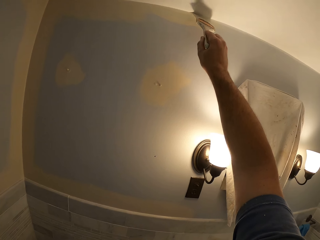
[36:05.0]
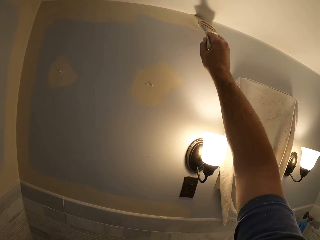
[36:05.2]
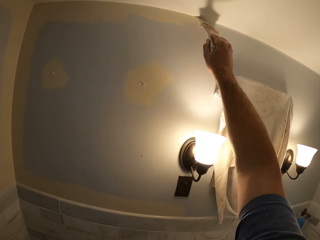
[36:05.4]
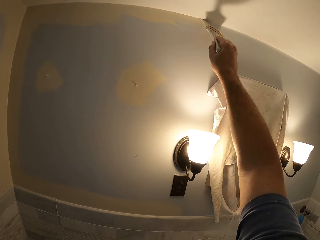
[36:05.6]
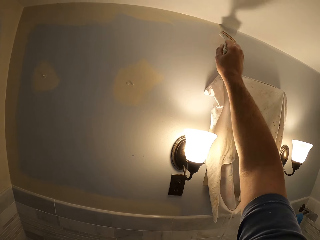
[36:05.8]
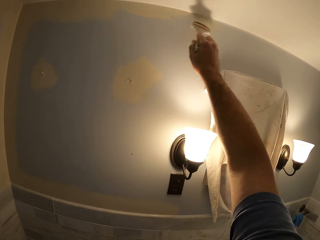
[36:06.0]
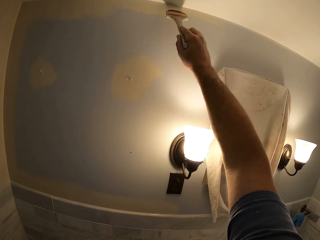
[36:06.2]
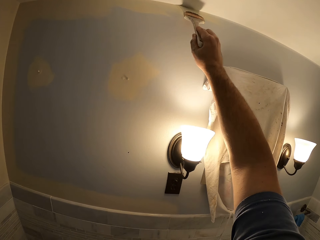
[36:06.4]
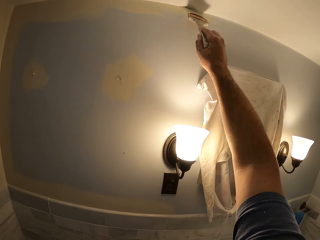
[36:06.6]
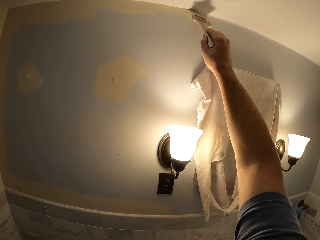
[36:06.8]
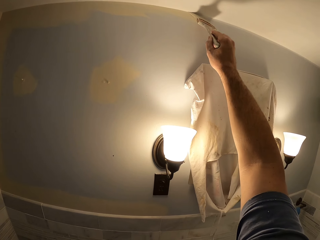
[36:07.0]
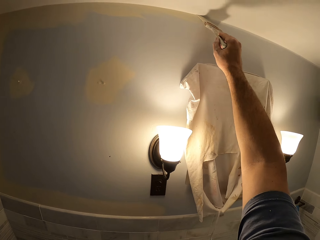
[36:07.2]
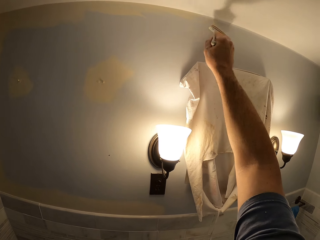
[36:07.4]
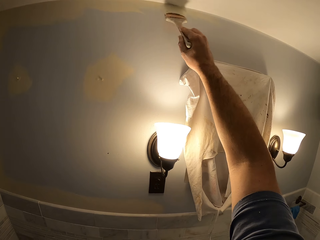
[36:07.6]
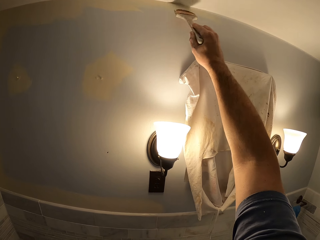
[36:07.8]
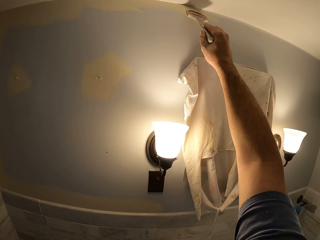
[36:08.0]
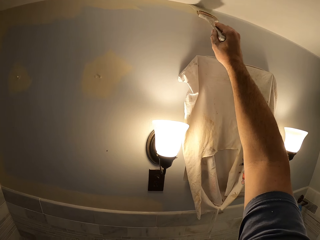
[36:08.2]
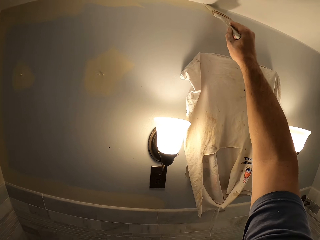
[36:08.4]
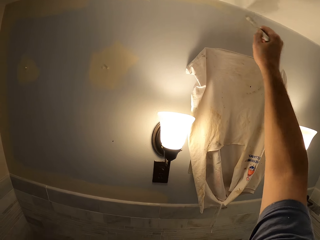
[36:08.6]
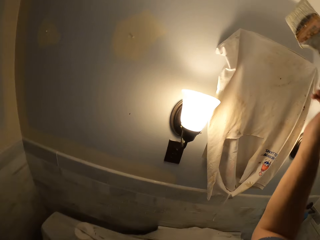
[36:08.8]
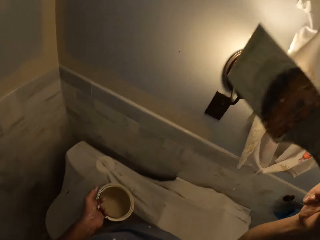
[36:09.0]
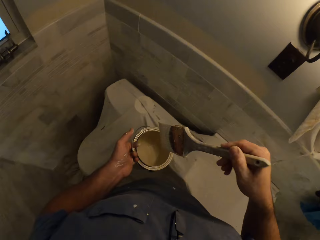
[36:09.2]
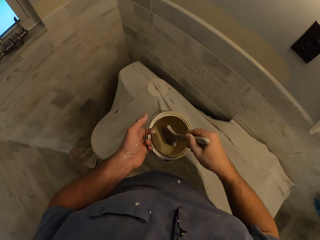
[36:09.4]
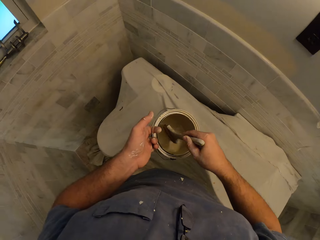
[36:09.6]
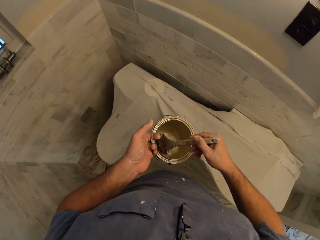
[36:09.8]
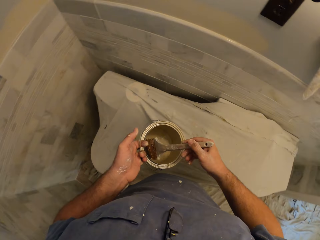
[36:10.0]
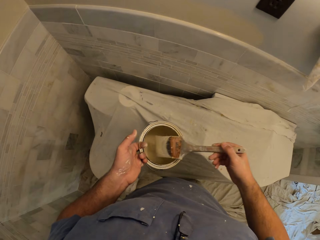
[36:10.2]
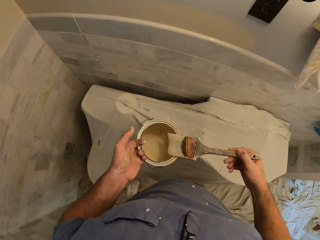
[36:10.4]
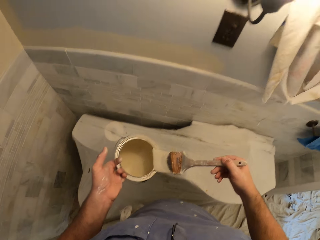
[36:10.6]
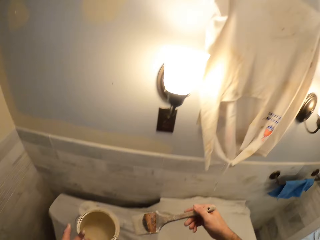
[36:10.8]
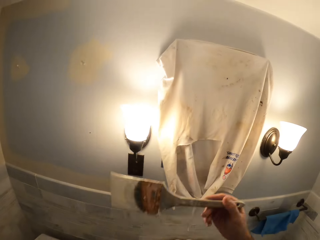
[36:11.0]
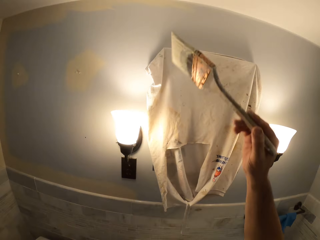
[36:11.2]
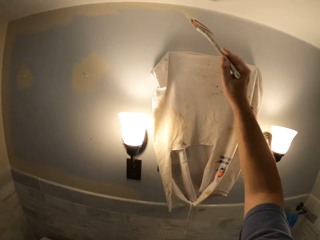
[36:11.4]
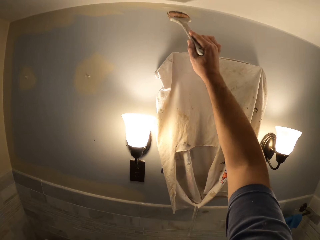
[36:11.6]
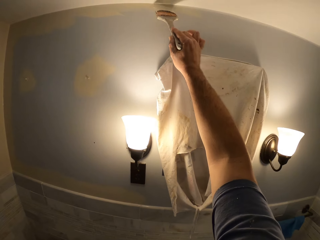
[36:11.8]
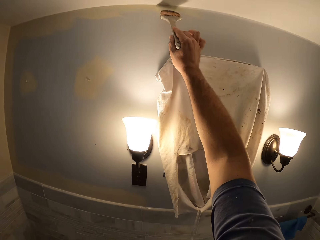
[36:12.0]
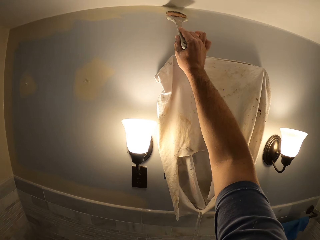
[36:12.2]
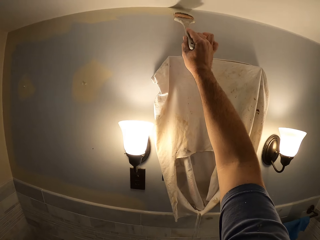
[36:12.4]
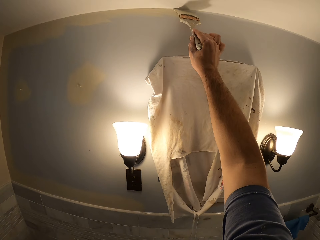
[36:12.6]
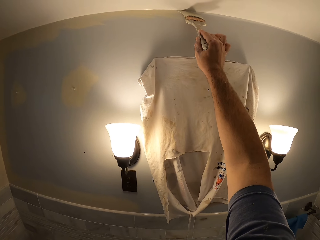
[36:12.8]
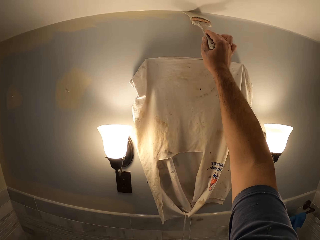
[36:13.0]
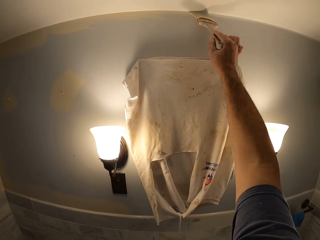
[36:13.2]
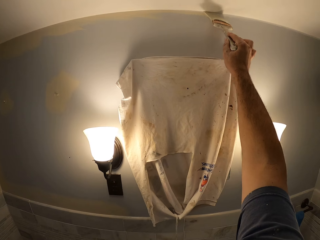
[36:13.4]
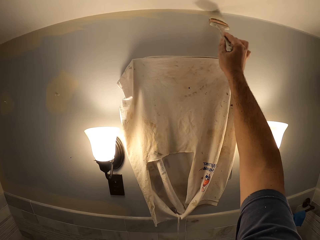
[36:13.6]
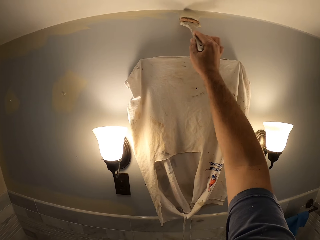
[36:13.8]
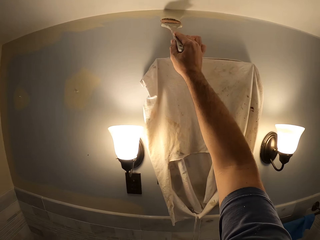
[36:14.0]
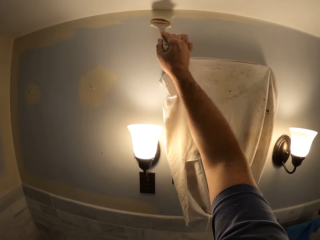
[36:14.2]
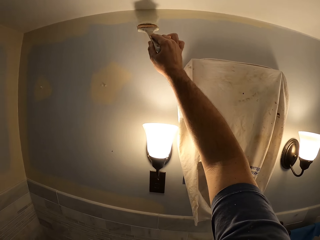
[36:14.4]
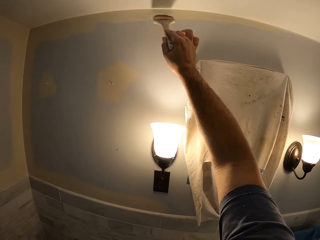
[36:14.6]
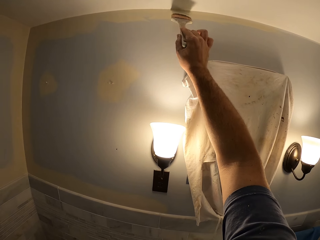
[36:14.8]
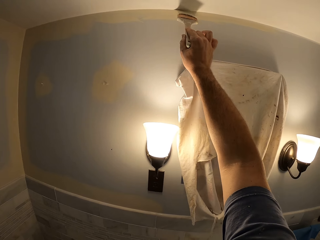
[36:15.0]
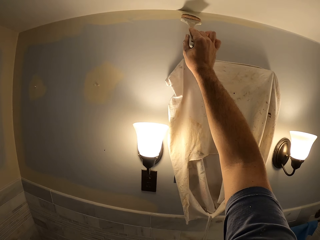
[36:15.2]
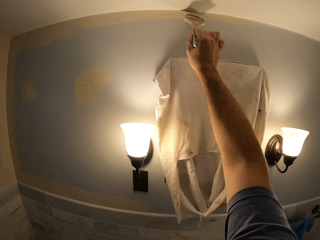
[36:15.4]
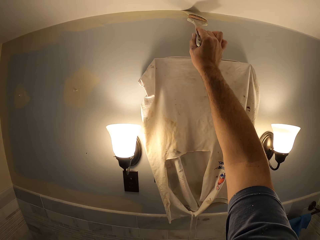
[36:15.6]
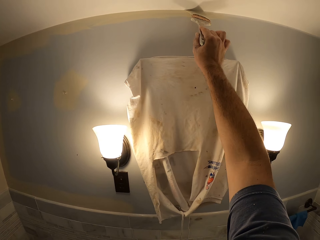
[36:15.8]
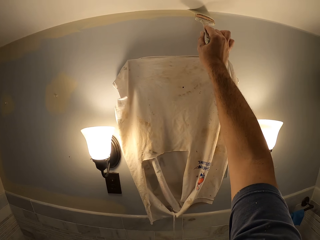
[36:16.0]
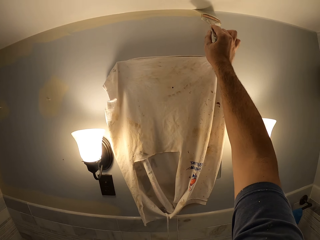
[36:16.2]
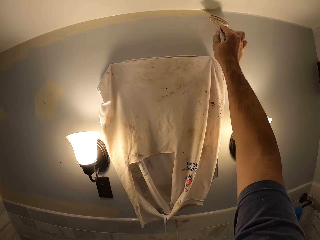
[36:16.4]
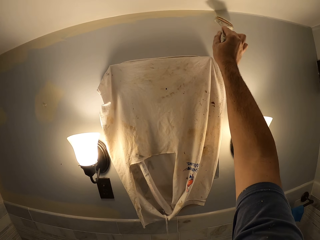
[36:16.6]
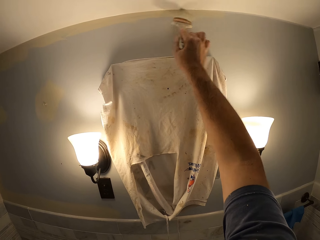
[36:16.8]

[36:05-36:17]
The camera wearer removes the brush from the wall. They touch the paints in the paint can with the brush. They remove the brush from the paint can. They paint the wall with the brush.

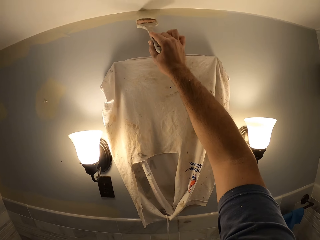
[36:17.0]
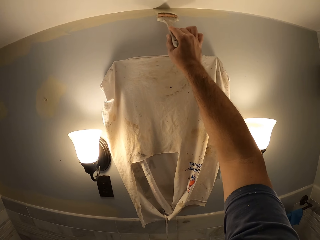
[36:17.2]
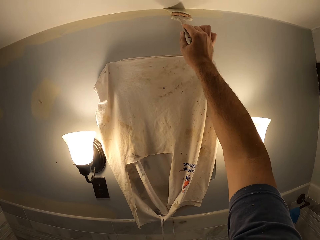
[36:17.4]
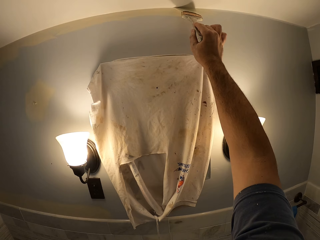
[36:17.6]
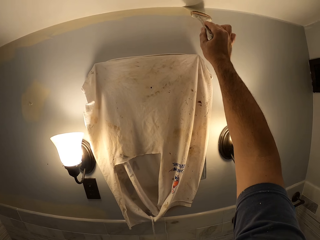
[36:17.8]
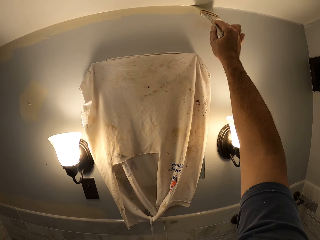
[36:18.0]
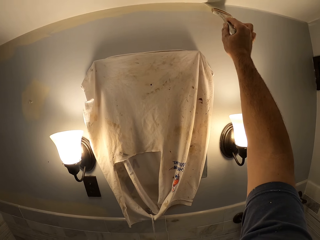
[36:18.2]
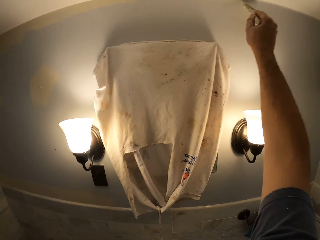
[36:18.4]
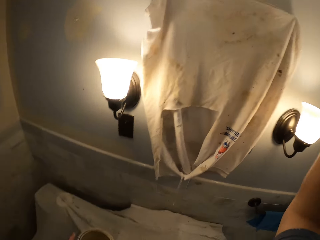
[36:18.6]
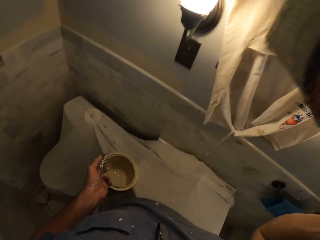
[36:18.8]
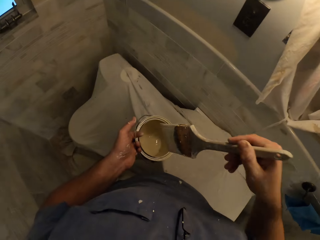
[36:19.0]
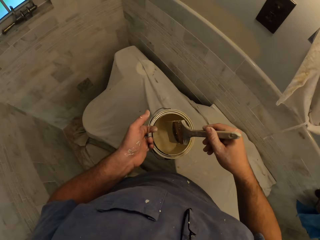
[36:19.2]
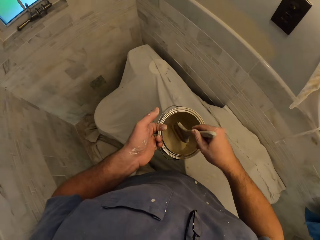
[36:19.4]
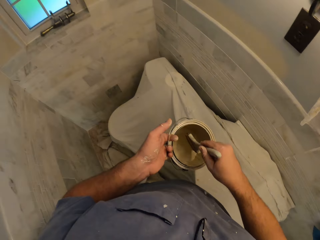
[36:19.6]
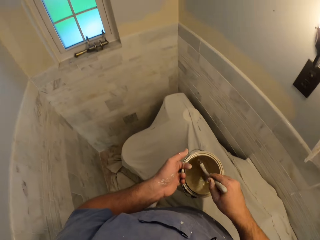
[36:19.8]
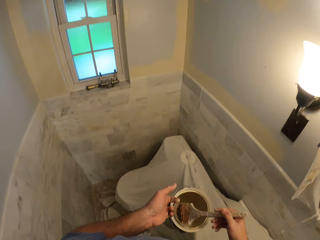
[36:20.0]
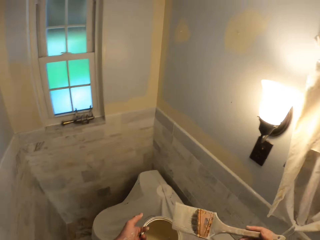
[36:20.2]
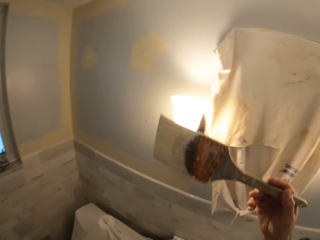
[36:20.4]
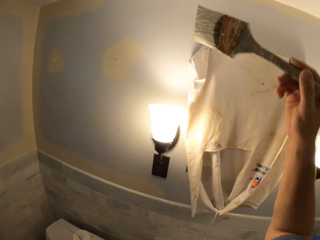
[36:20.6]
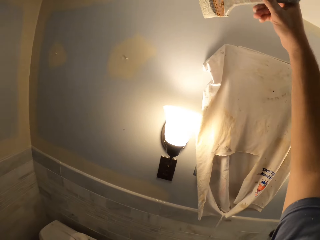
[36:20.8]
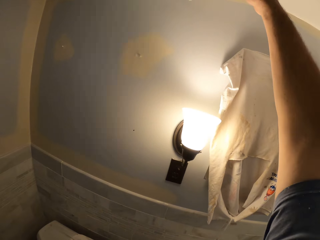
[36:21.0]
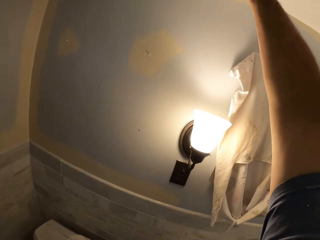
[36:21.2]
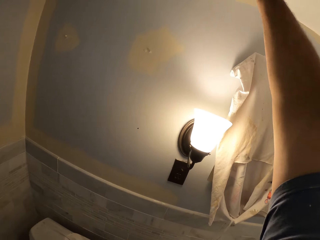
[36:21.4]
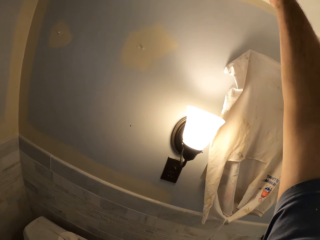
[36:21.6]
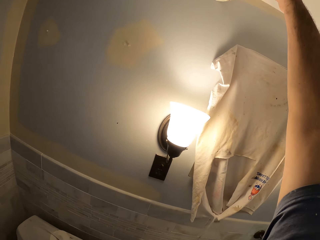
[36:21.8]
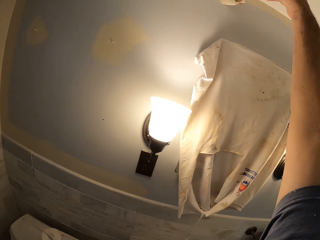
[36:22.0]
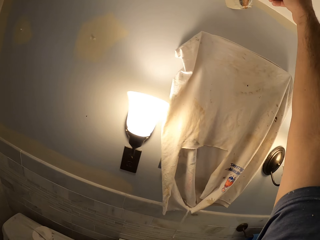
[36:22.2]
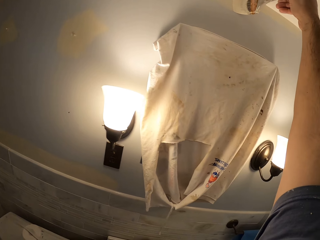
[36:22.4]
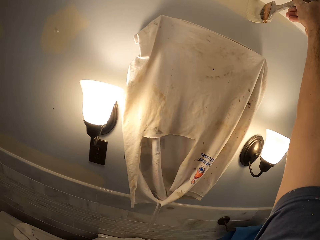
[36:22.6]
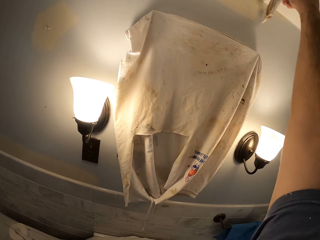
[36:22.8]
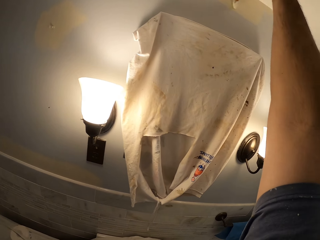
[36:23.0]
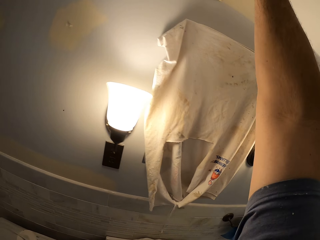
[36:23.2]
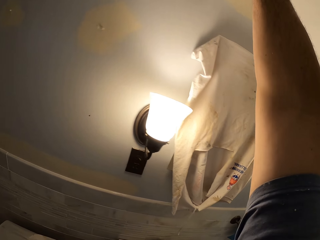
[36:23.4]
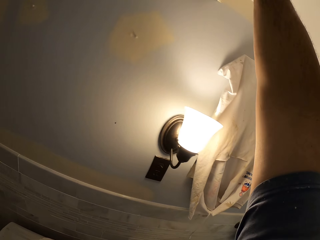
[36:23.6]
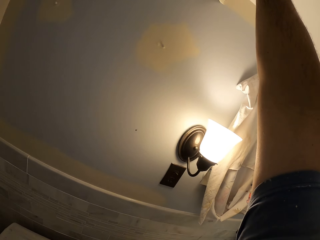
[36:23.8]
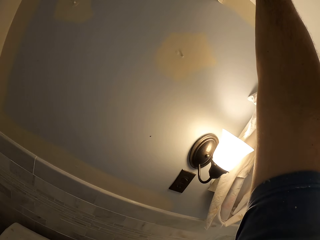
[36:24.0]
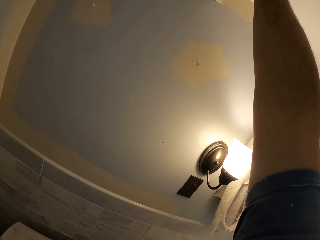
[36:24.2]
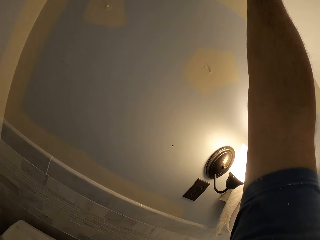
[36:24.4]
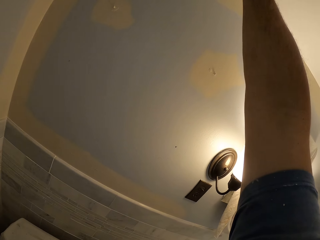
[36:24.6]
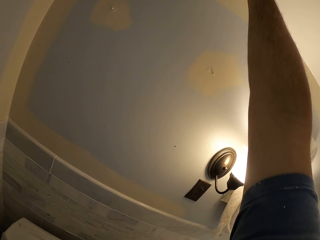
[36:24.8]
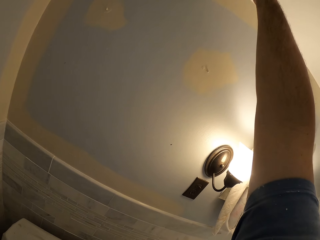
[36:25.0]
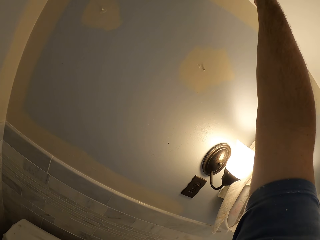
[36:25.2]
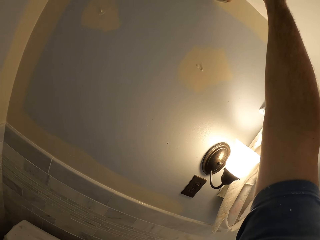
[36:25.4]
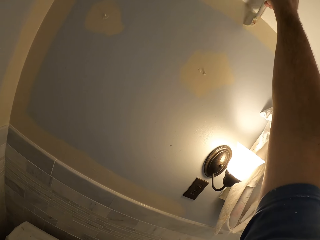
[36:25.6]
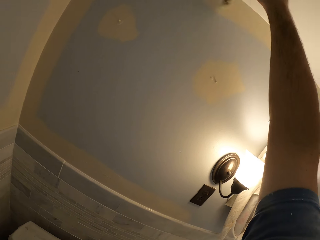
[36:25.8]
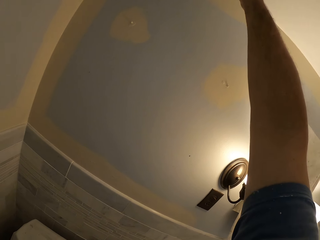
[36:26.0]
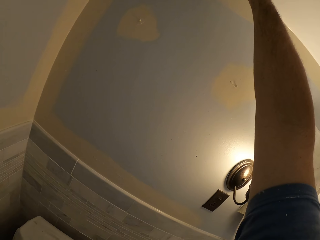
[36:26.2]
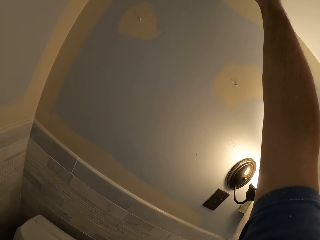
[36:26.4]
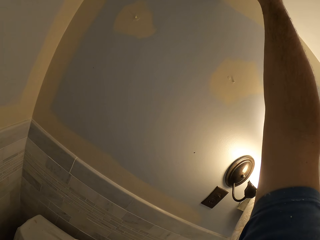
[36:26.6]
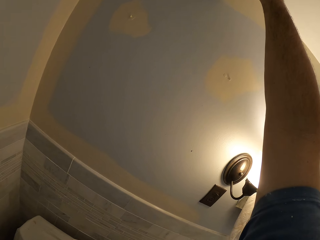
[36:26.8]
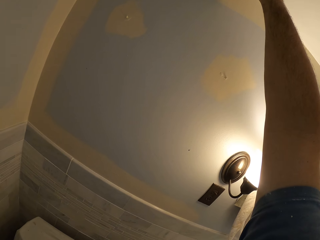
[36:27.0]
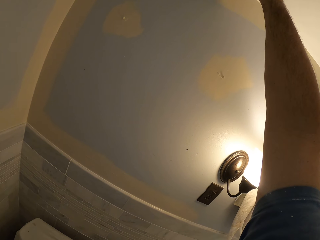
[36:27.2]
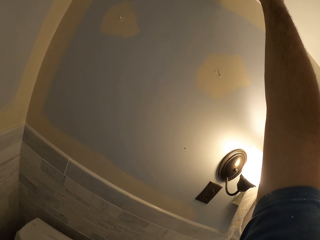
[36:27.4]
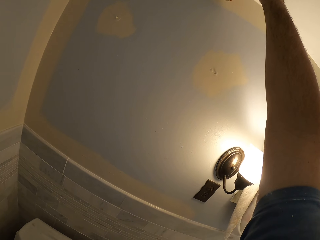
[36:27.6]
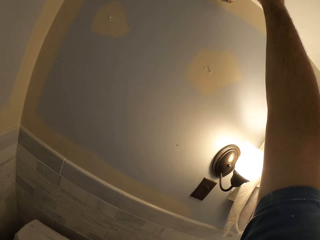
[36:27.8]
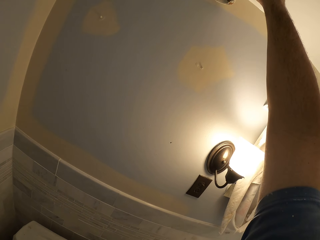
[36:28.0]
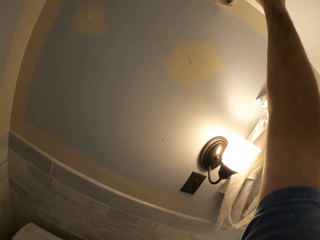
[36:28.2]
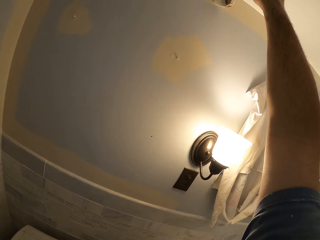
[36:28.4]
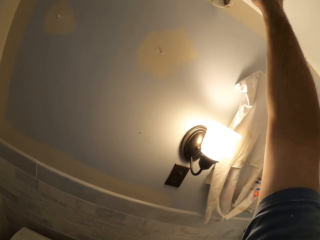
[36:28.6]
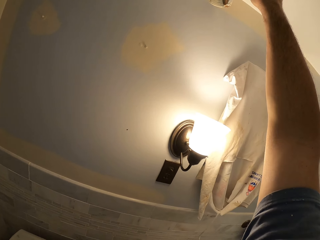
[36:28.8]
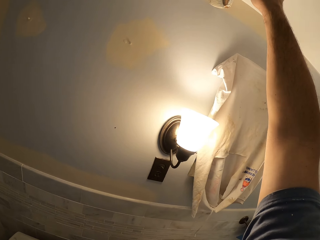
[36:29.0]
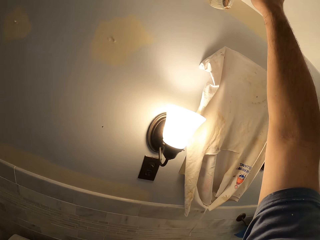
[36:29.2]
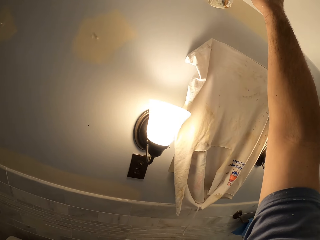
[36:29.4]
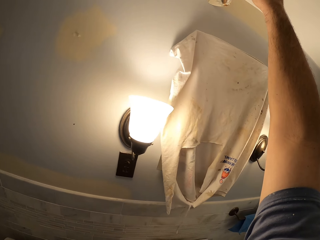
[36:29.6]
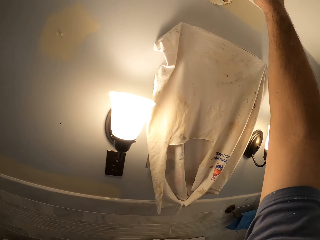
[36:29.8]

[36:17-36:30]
The camera wearer dips the paint brush in the paint can. He paints a wall with the paint brush in his right hand.
